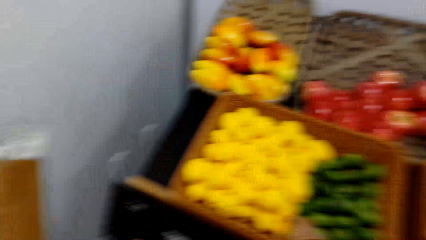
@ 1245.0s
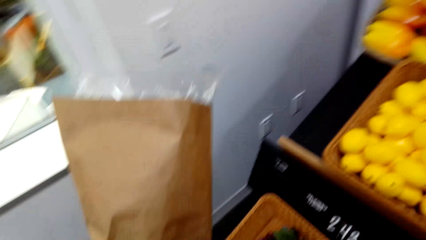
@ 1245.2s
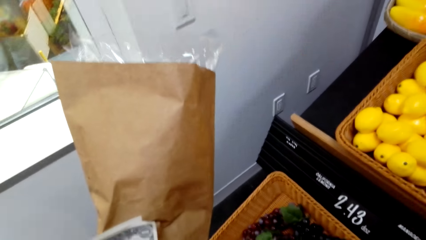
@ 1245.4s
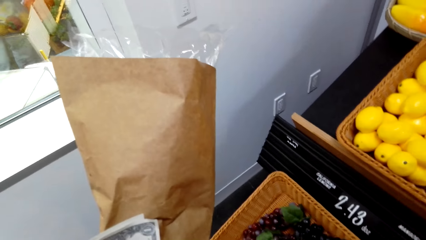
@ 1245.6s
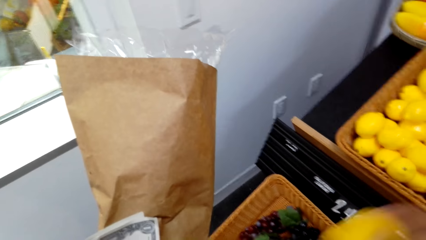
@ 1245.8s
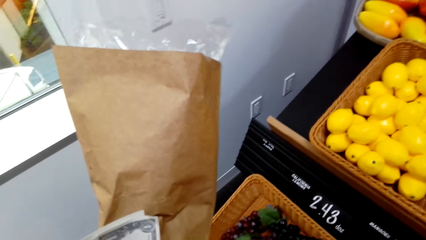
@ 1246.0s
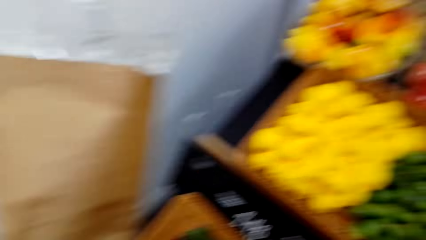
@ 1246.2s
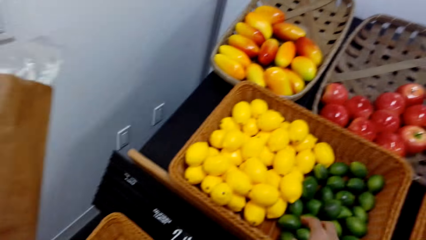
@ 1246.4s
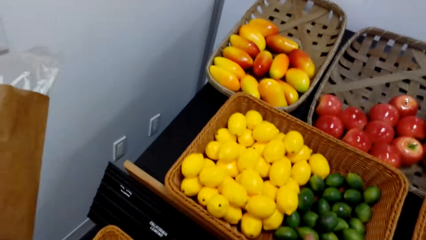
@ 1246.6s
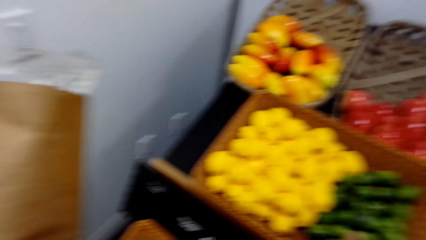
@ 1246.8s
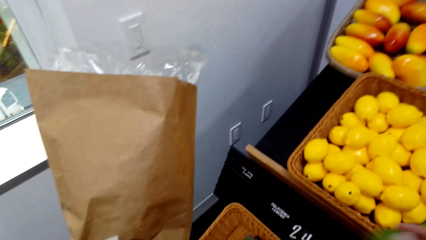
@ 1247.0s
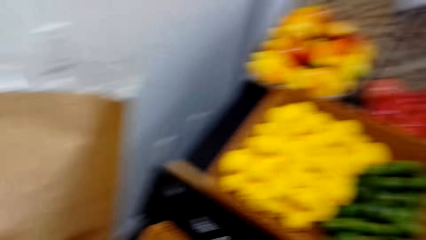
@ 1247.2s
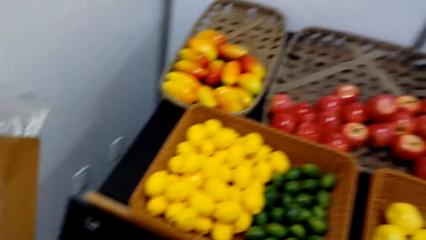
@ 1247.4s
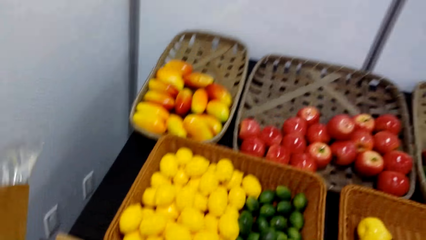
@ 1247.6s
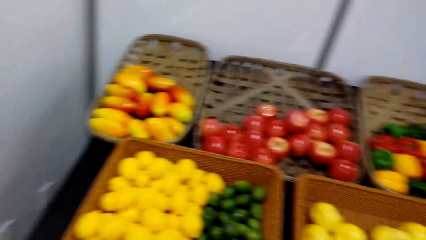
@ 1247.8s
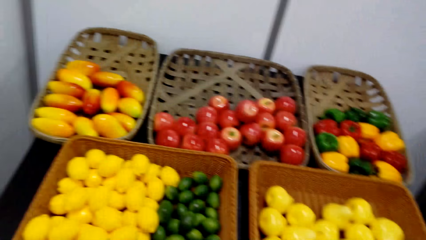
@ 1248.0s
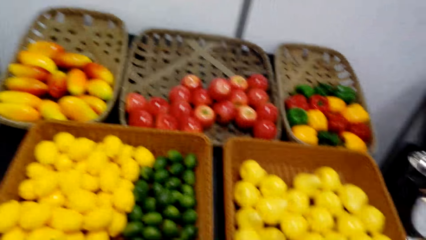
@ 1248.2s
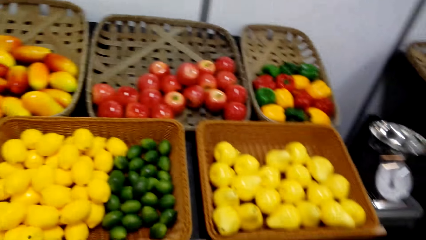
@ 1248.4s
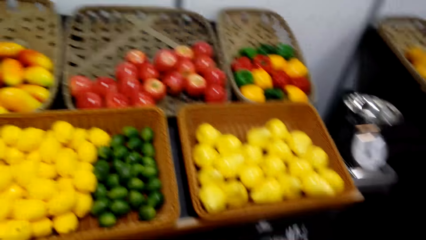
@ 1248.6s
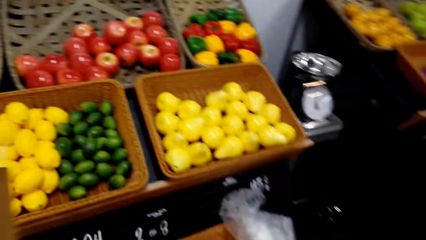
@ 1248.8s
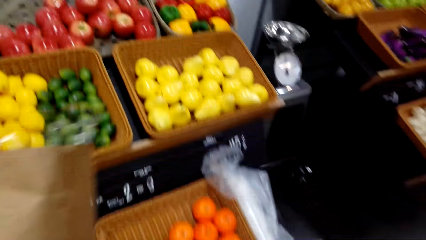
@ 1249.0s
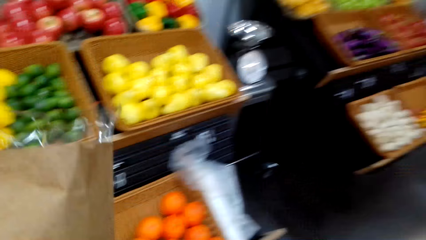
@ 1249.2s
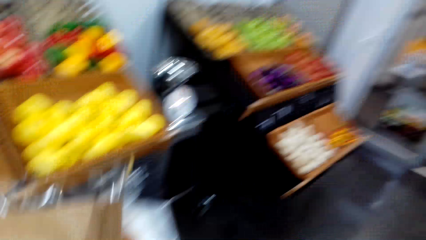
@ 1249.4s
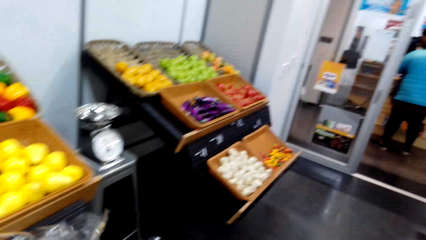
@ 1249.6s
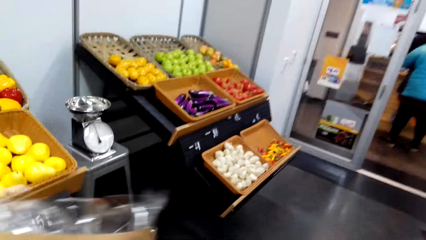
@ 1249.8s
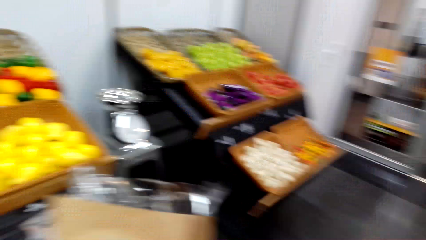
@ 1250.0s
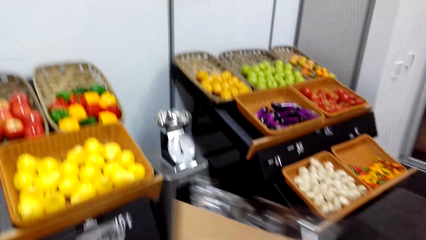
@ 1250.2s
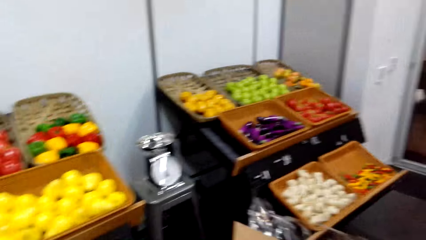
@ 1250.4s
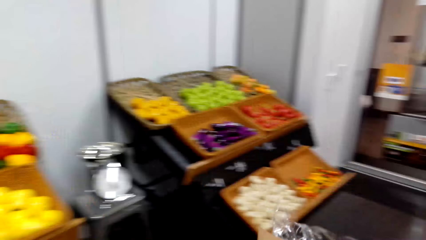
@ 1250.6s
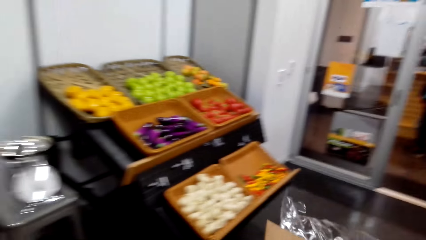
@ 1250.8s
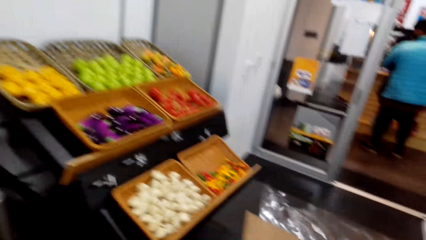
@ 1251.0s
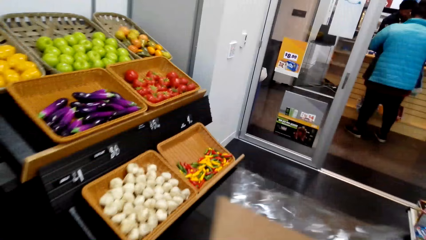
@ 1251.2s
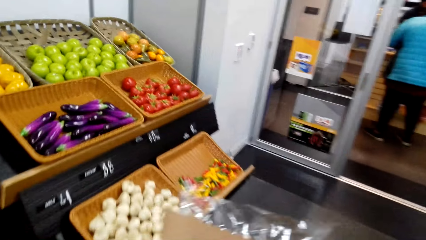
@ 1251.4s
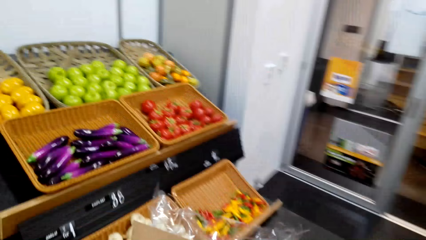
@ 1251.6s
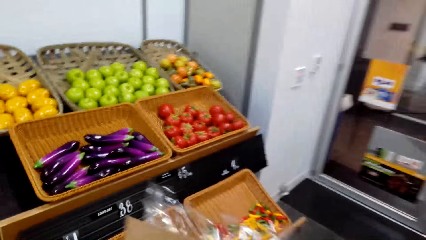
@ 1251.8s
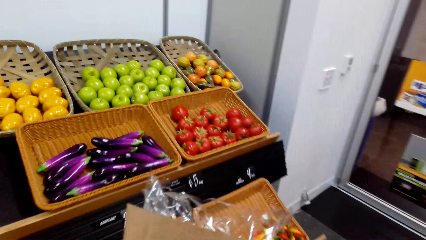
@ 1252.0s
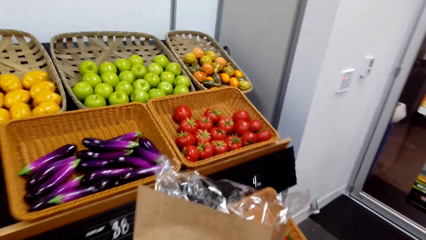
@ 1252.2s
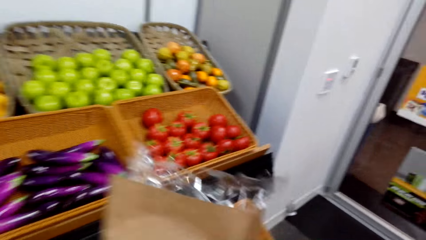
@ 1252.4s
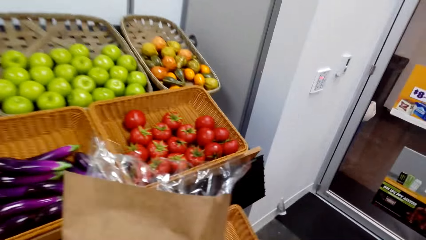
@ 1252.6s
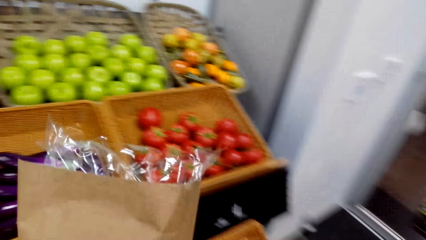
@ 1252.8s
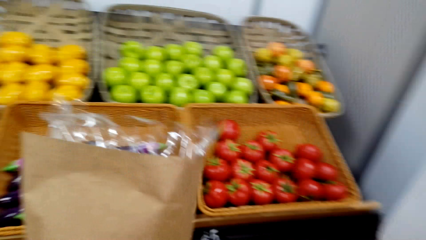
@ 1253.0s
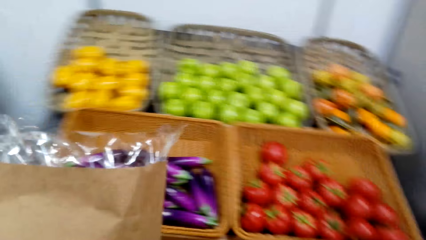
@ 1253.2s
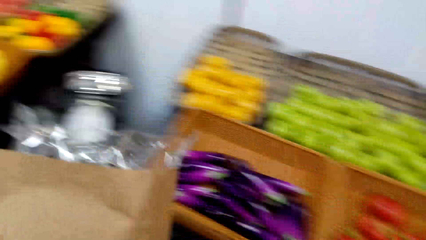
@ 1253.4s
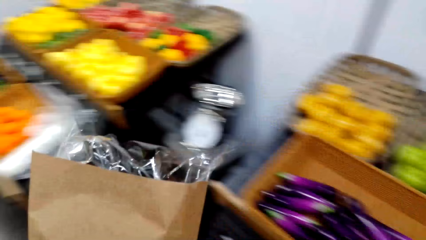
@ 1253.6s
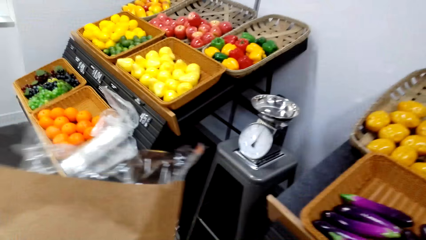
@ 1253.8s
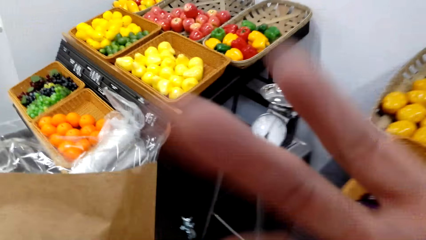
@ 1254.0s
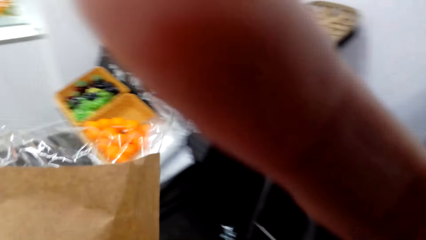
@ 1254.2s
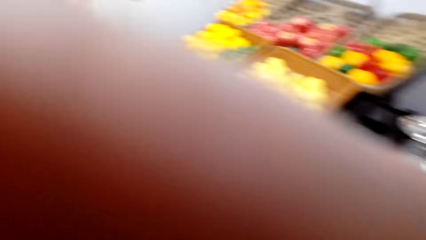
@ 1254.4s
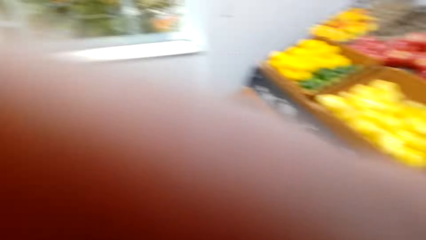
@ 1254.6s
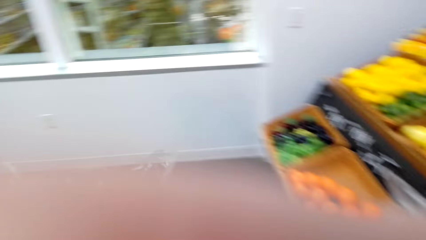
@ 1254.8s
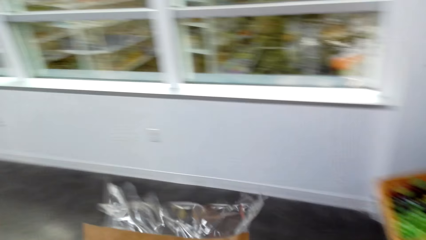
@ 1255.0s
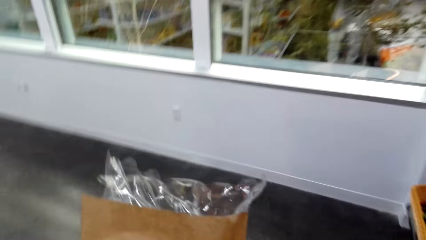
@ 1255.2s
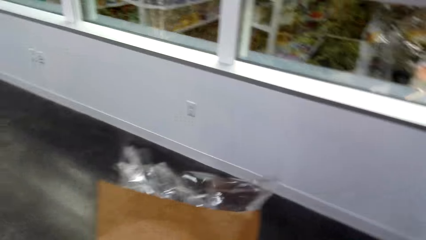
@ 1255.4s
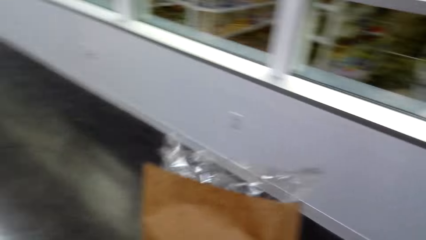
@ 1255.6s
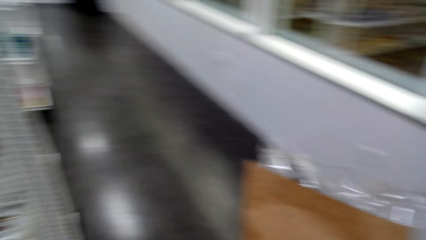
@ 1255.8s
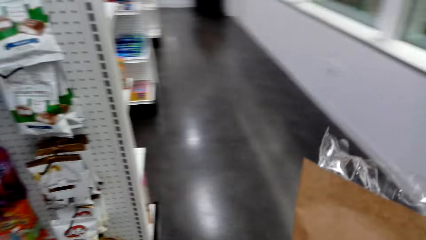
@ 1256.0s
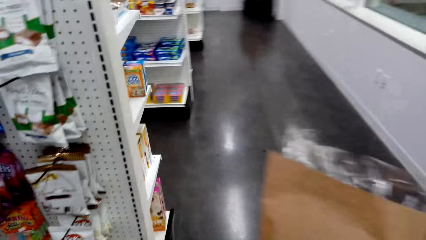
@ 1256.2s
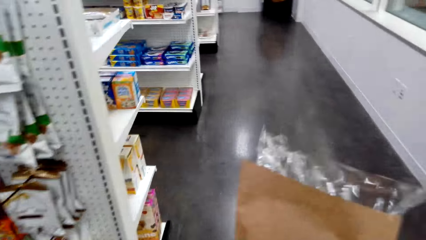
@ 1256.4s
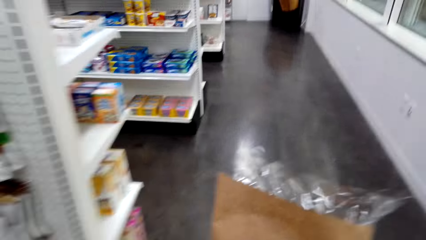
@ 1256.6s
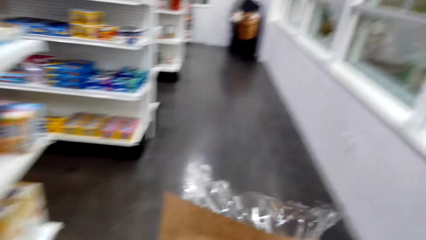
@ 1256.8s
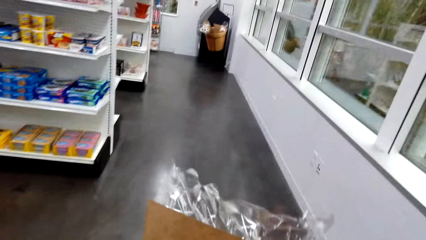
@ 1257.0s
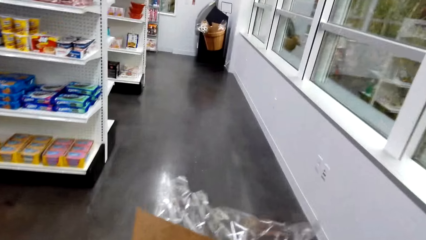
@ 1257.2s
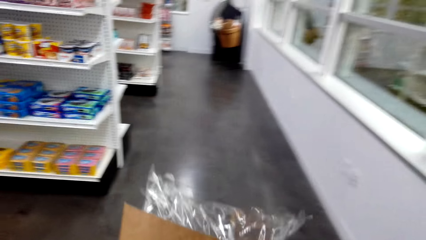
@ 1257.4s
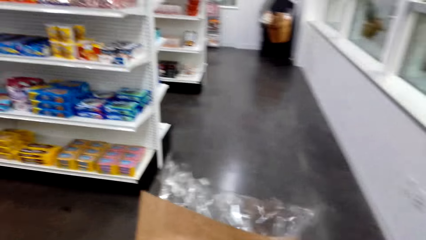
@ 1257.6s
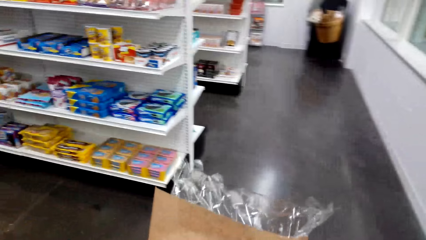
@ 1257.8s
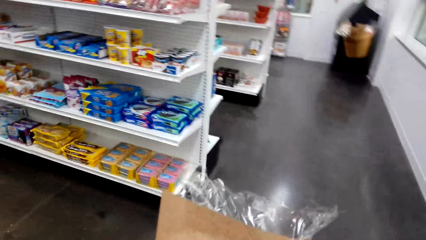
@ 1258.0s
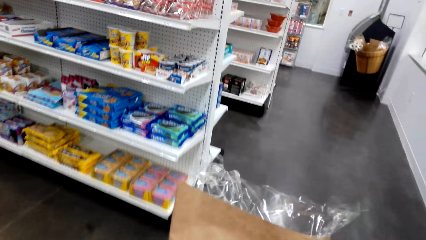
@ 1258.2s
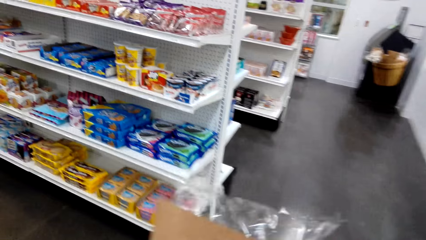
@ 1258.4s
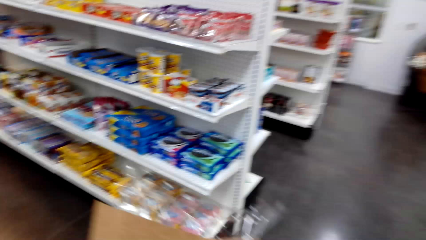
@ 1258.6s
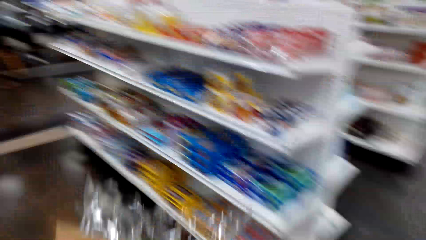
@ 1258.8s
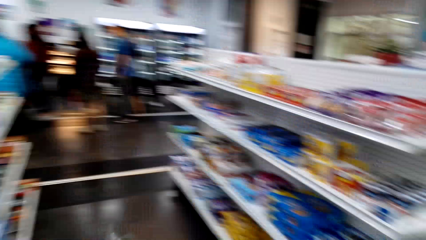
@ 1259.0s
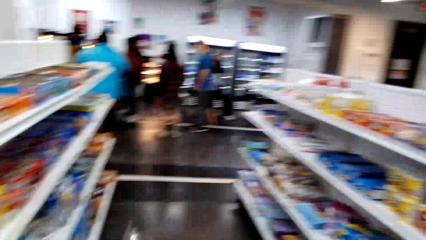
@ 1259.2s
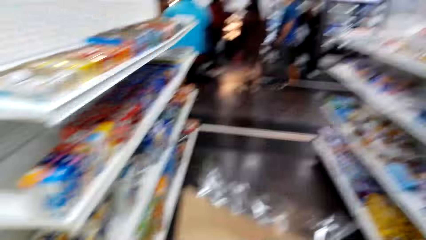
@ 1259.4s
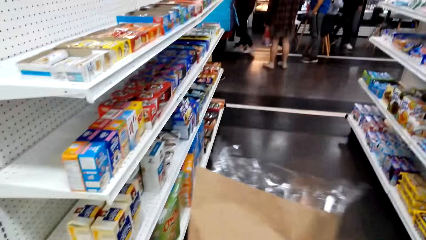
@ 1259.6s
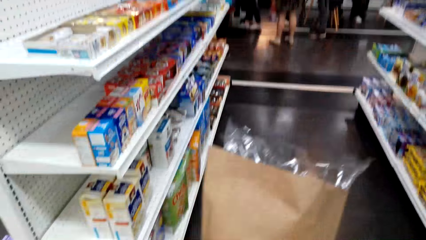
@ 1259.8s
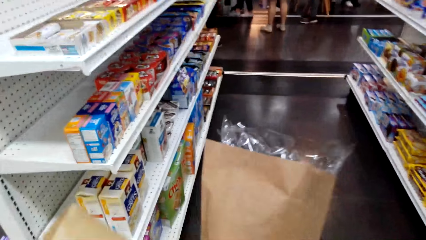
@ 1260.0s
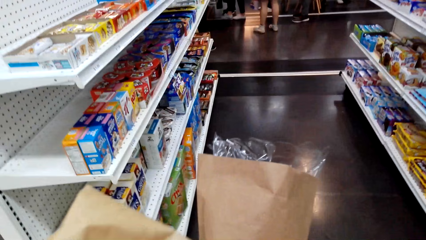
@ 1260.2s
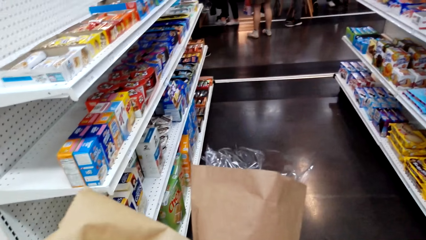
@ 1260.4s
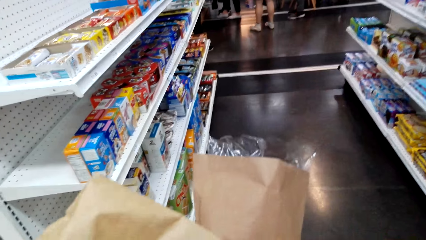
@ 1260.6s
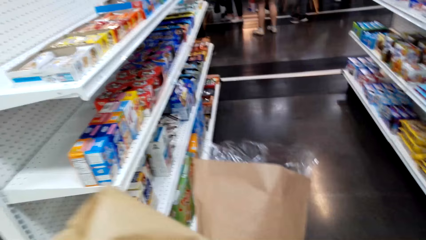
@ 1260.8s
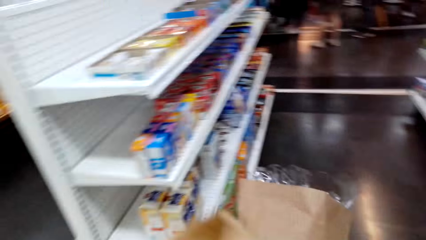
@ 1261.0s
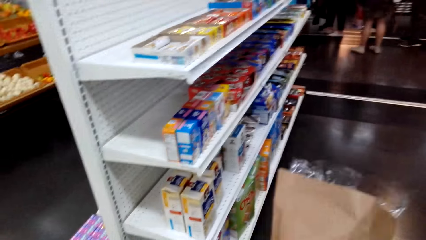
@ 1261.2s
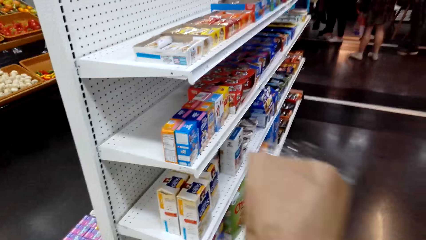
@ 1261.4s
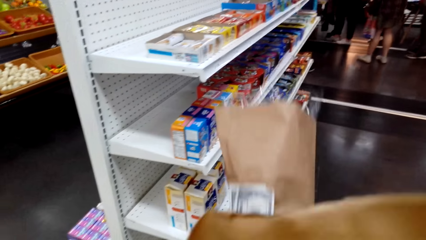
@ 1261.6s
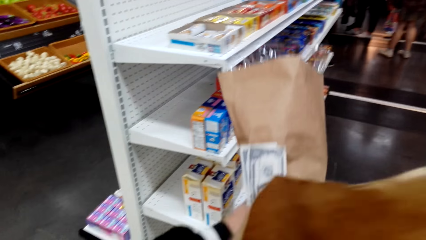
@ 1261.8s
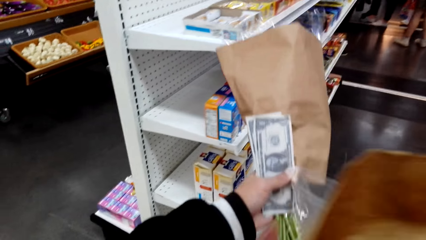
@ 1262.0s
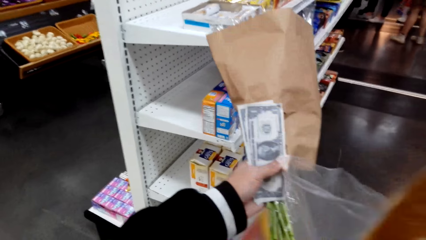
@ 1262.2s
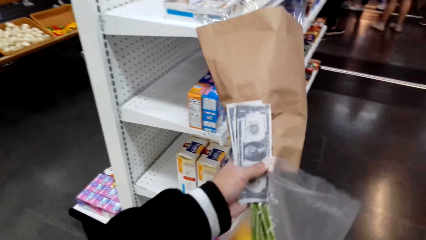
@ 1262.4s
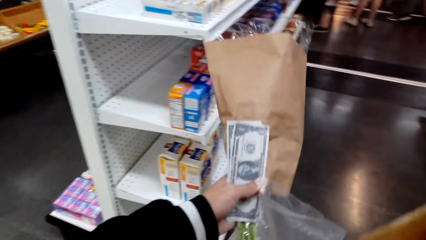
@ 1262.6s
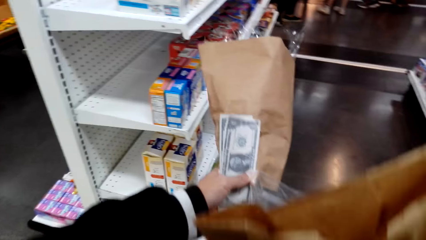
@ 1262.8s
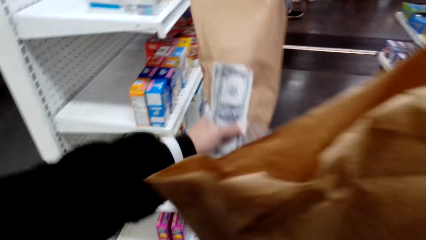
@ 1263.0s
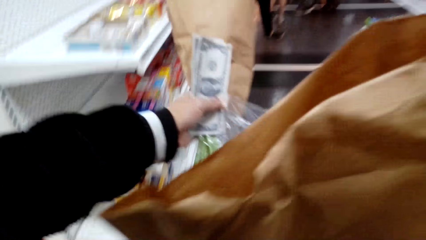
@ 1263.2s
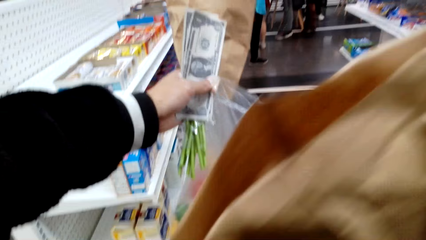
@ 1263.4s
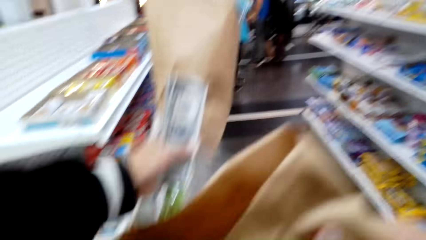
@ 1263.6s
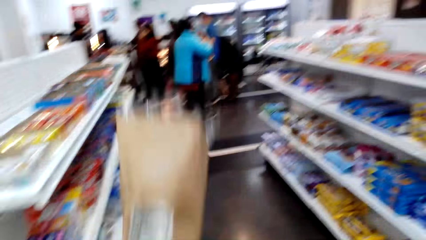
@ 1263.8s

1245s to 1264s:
The camera wearer picks the fruit. He walks a few steps. He lifts up his hand and puts down his hand. He walks around. He looks at the money in his hand.
